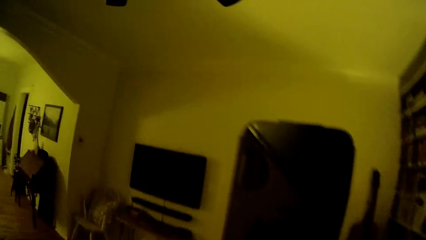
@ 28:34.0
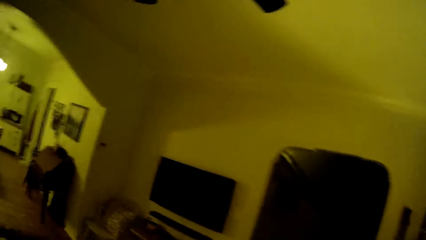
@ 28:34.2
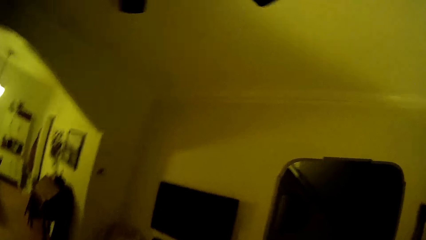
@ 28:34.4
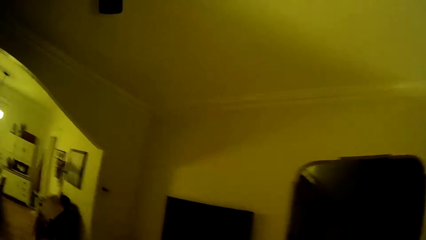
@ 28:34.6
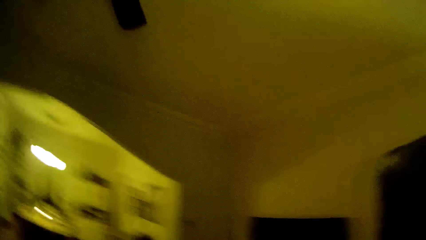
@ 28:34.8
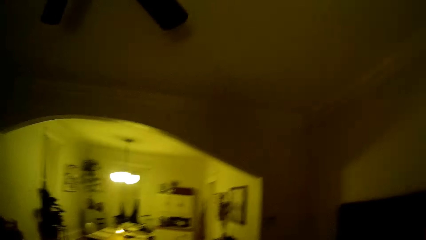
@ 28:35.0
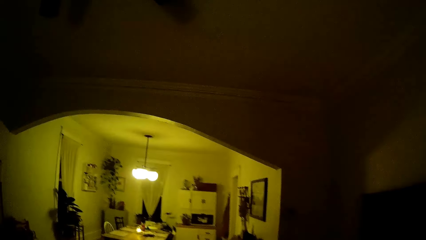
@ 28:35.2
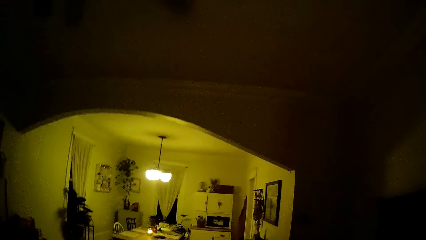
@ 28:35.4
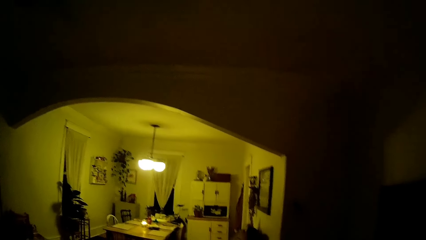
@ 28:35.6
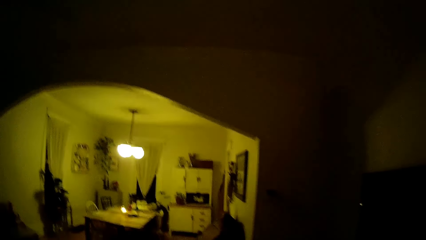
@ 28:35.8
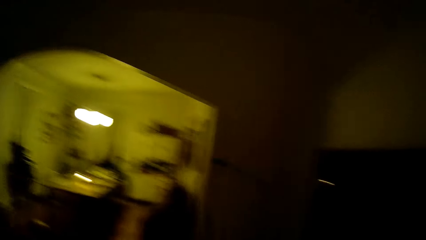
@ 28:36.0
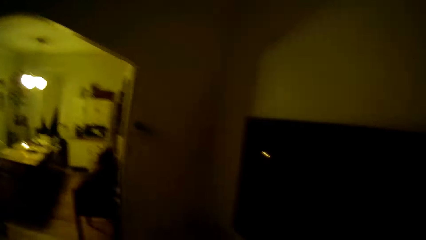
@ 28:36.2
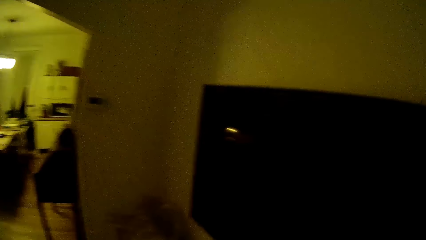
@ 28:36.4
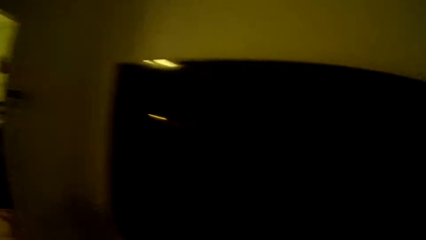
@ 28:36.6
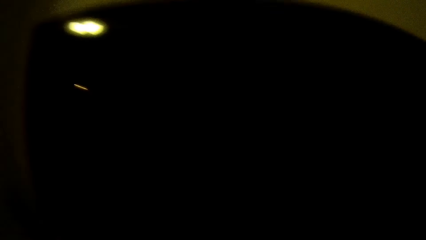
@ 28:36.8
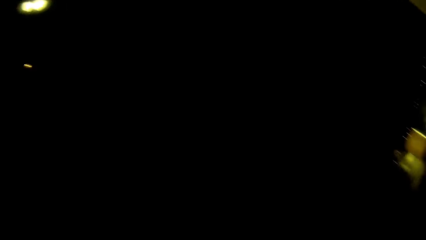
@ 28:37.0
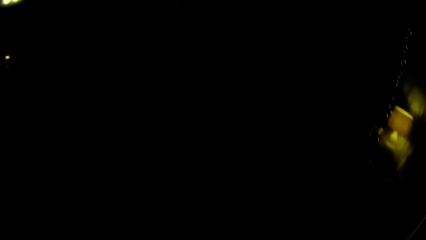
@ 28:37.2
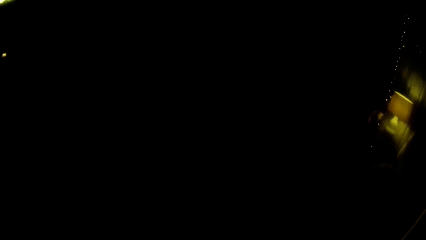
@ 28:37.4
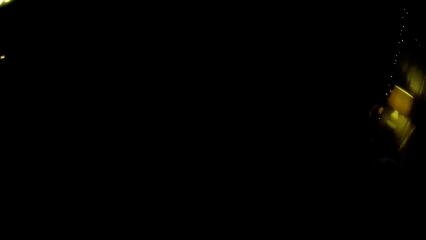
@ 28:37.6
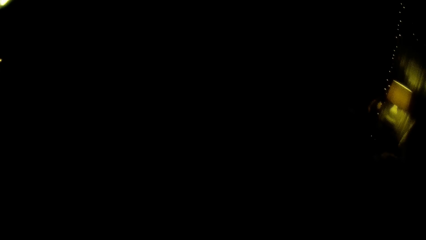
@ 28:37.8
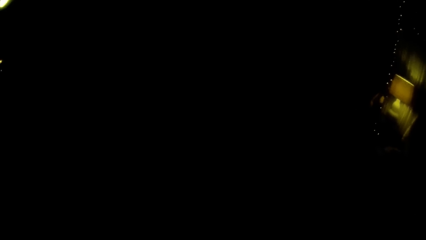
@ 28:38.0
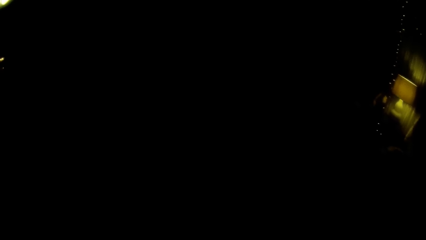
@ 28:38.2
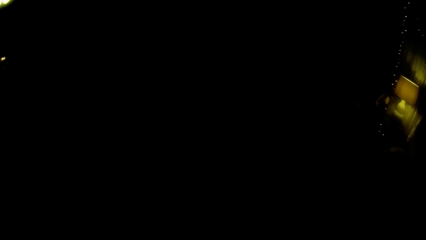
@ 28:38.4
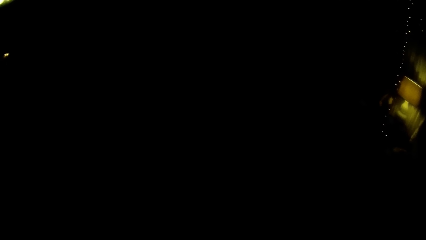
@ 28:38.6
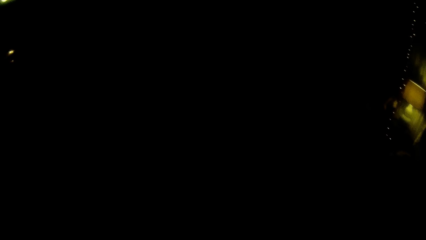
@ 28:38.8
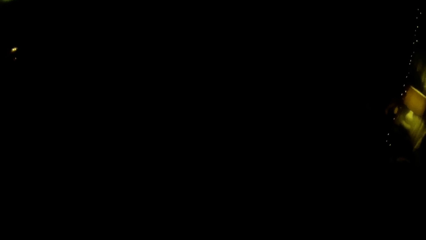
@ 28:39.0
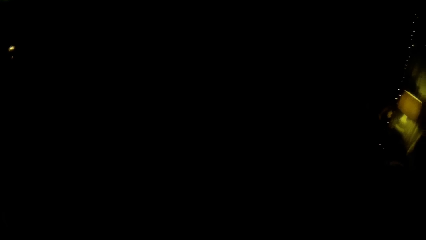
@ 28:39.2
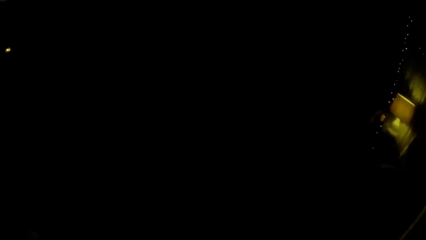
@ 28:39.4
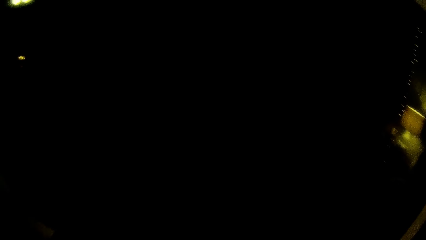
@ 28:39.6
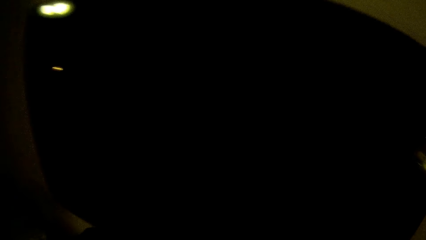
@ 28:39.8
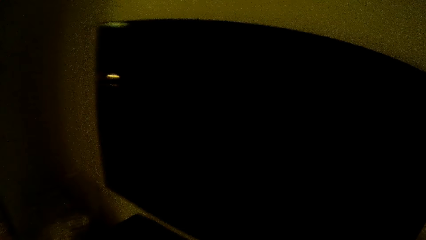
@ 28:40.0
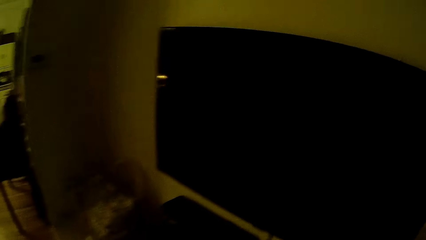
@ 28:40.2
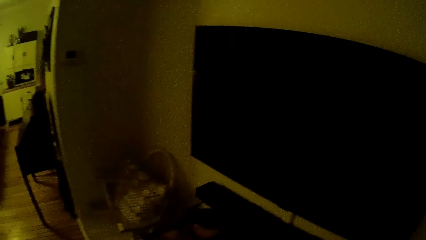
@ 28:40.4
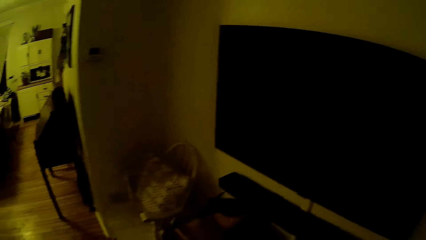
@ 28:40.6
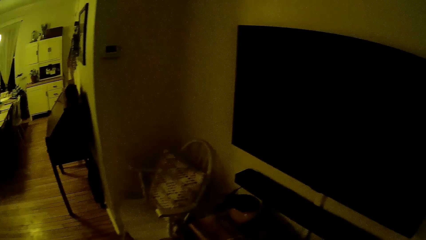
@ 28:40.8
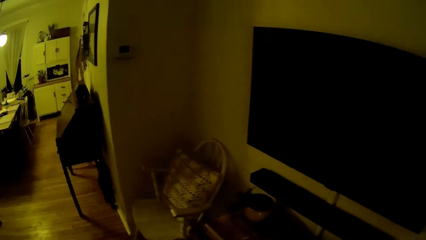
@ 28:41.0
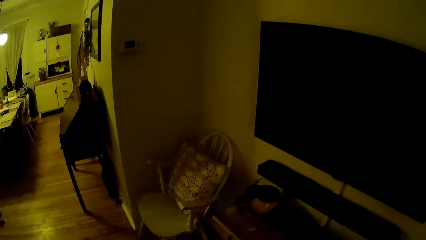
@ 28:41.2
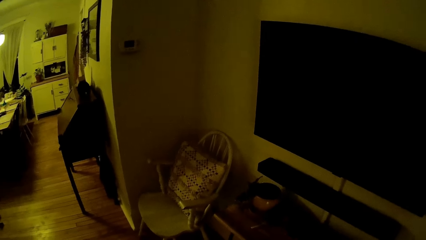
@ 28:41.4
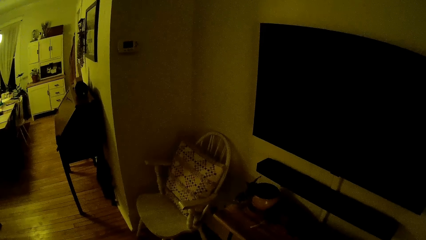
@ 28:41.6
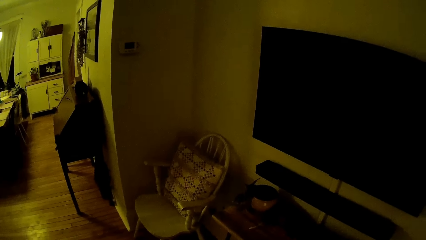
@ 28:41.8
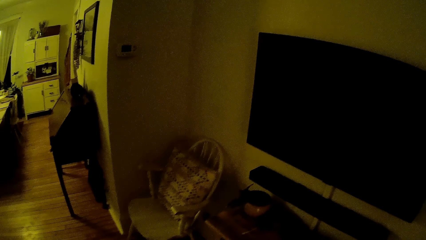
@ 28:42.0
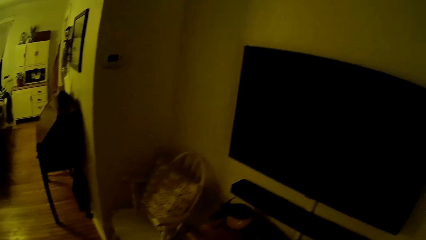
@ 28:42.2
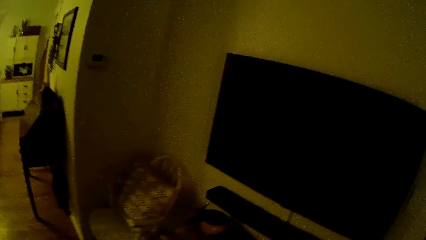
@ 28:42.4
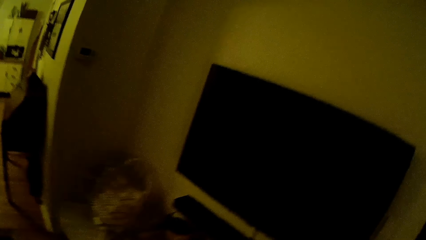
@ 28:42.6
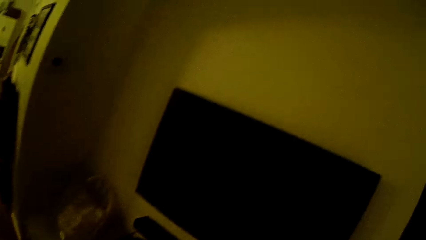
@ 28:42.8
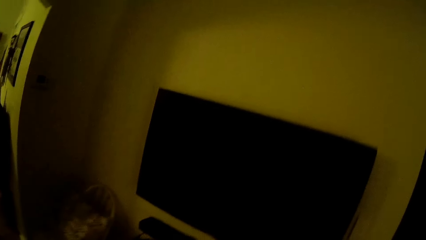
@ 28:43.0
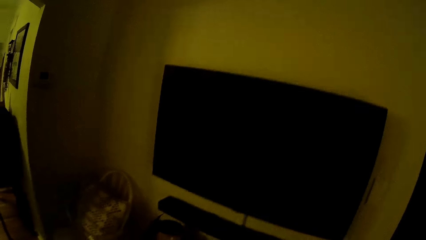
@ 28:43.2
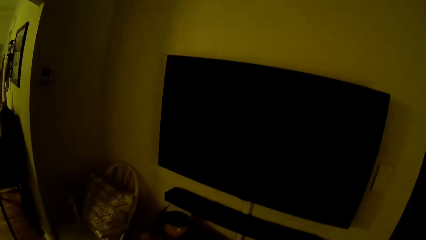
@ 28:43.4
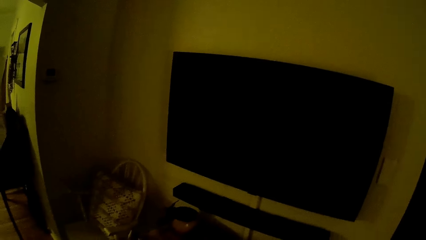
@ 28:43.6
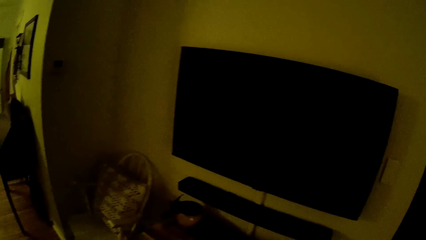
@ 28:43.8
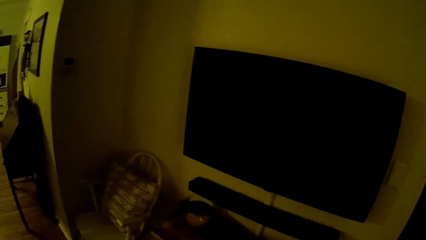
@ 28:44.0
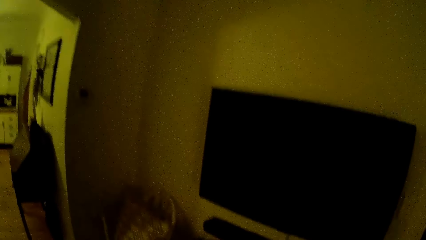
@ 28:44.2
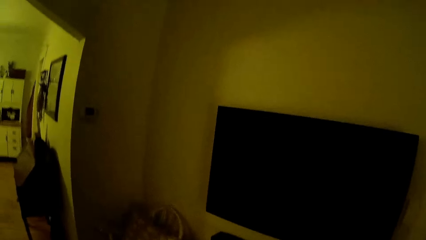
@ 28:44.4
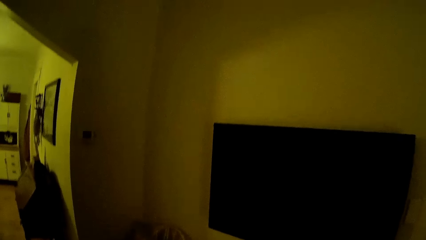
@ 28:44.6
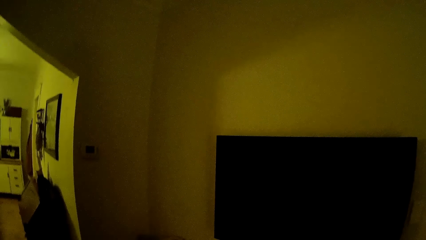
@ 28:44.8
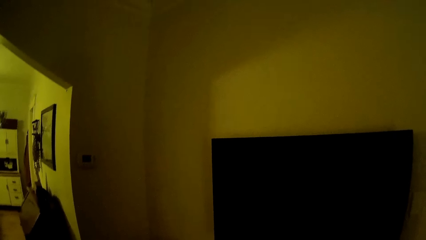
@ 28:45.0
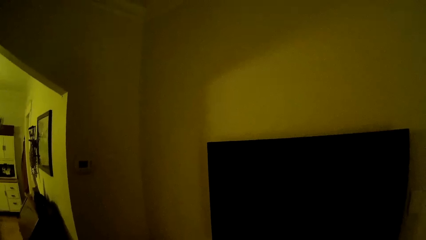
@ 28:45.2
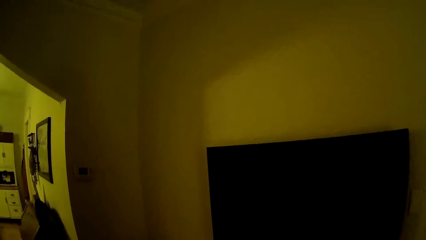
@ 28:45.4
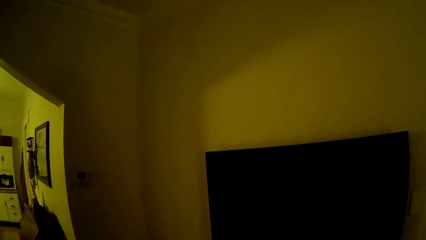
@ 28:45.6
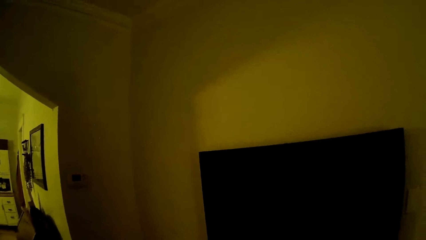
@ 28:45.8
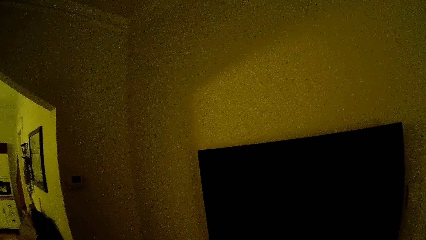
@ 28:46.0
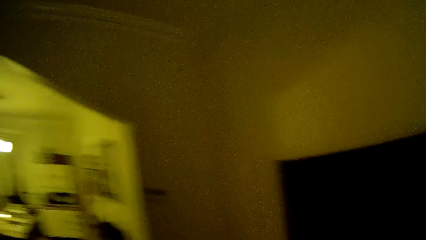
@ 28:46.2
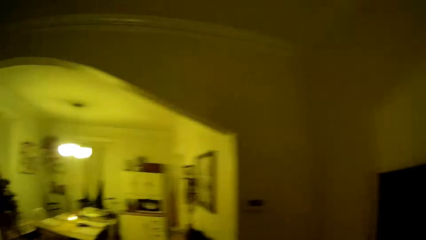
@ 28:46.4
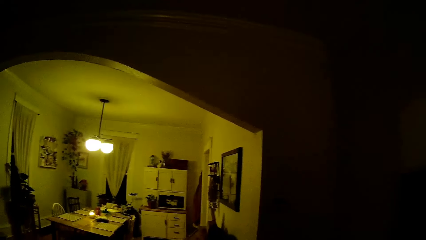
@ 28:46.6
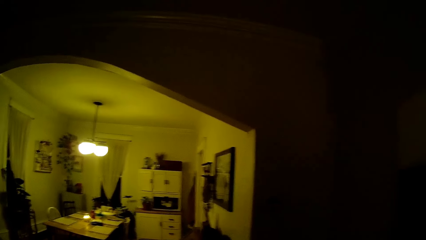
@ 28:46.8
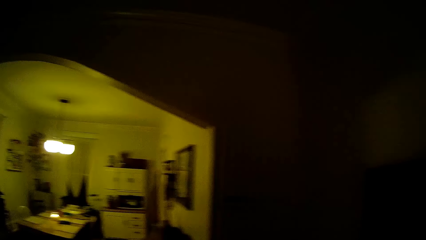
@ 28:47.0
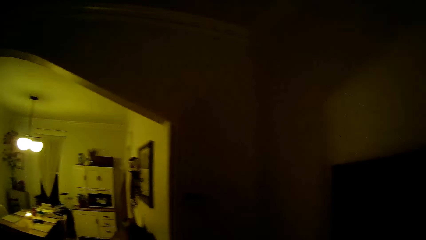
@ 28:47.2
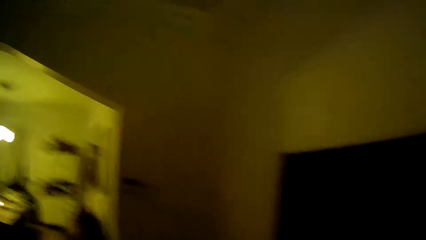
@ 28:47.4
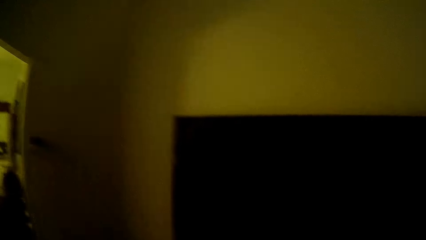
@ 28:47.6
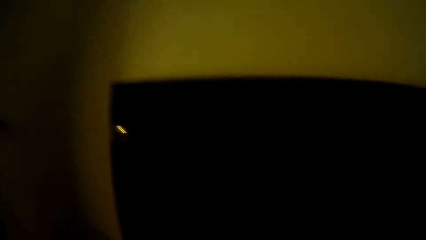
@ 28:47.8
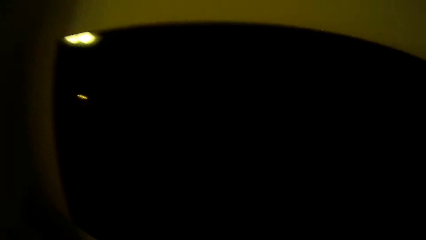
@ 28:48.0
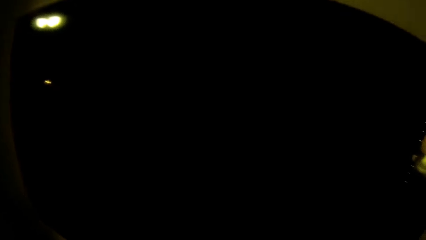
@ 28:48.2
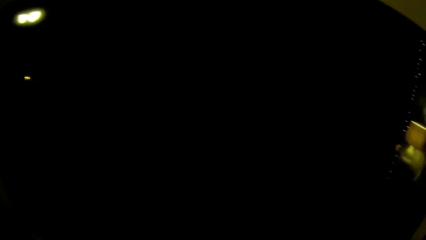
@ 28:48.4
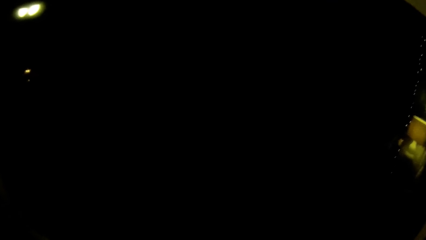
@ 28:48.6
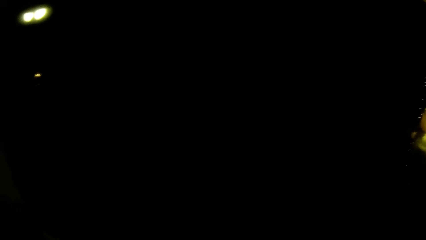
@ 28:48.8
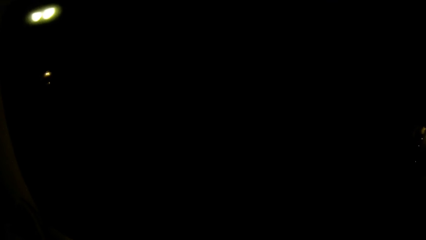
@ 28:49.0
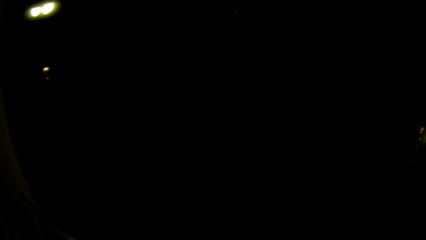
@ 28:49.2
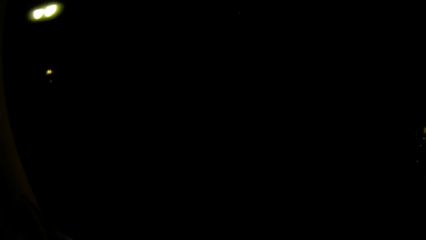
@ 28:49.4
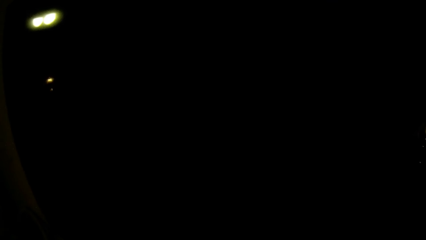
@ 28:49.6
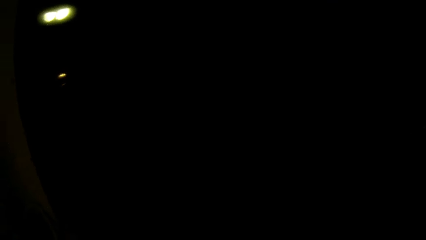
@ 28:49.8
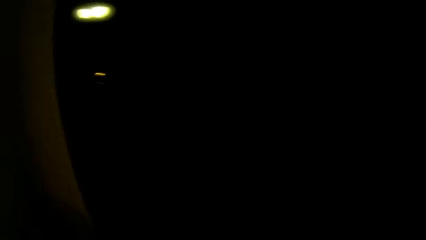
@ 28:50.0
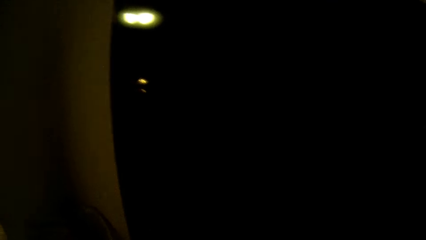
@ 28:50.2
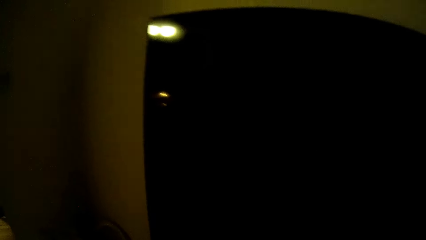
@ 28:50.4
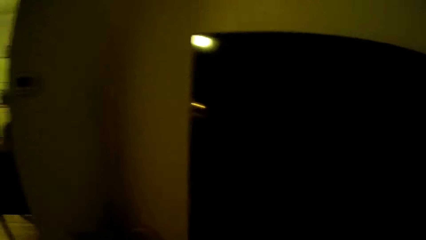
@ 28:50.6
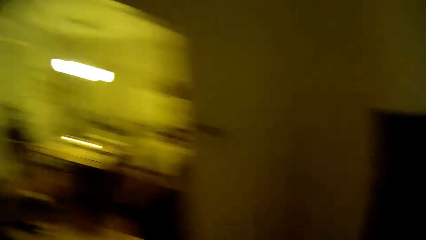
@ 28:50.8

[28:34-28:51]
The camera wearer walks to a flat screen television.
